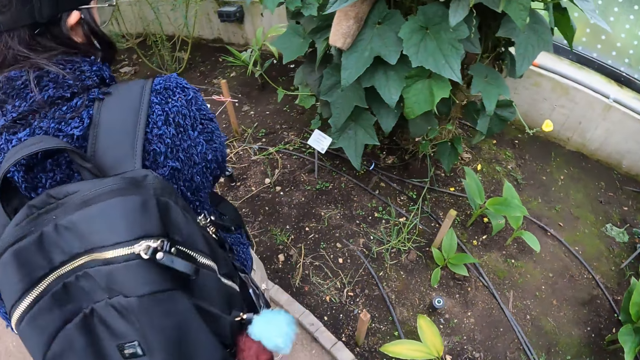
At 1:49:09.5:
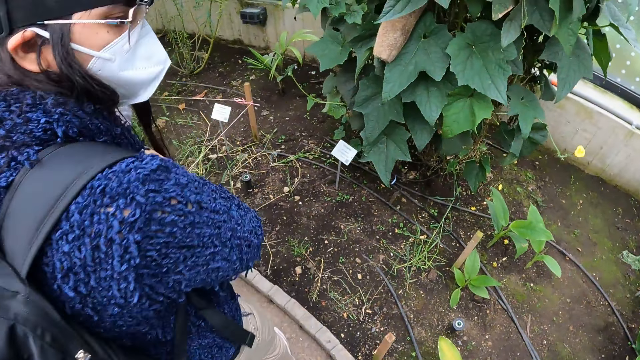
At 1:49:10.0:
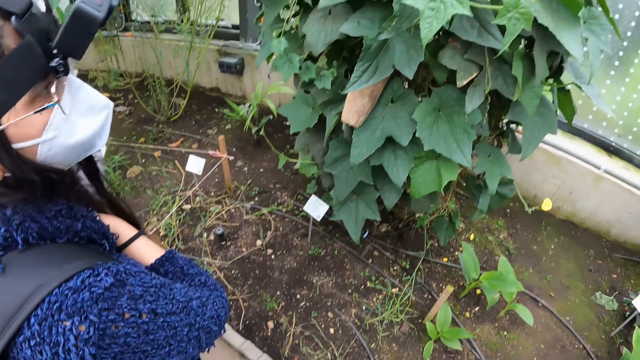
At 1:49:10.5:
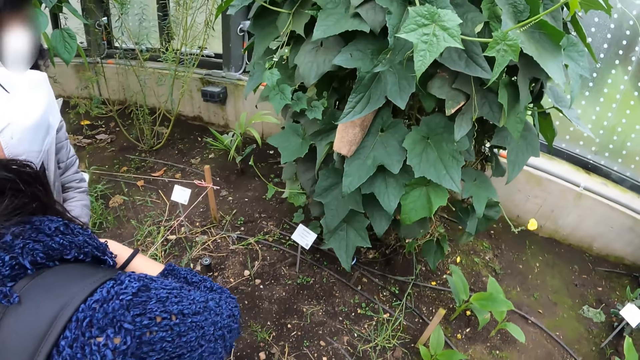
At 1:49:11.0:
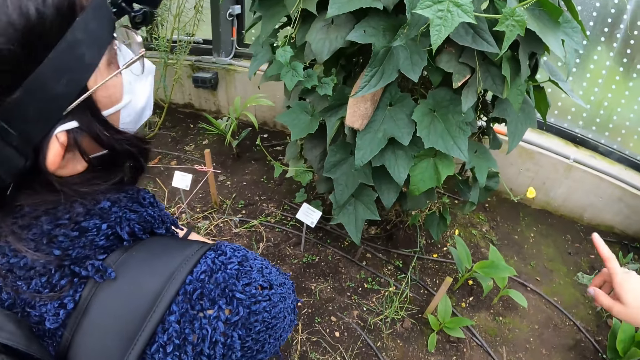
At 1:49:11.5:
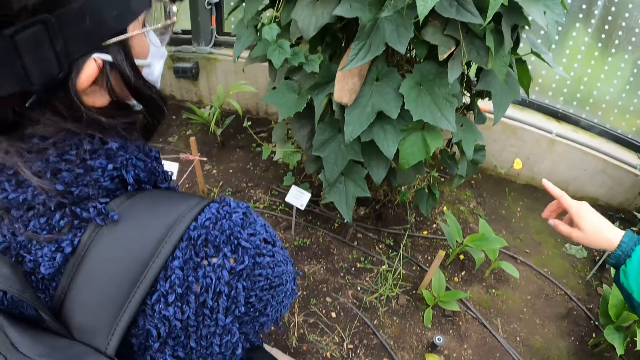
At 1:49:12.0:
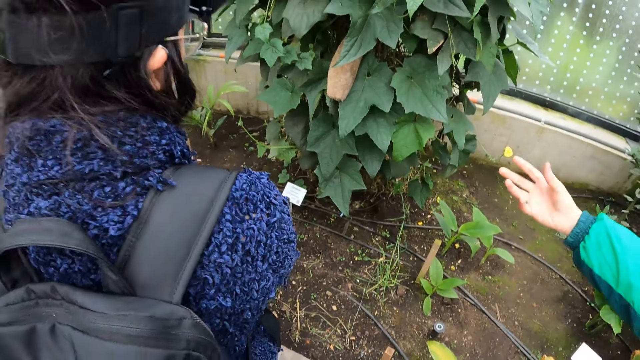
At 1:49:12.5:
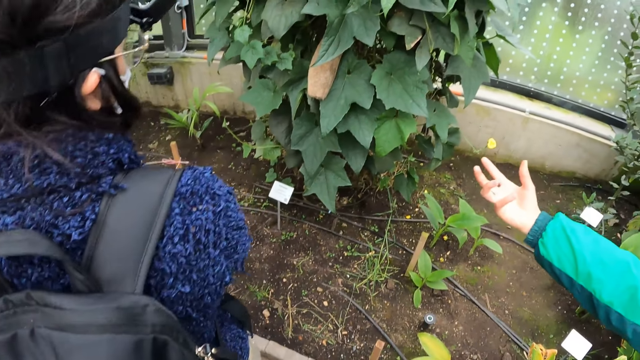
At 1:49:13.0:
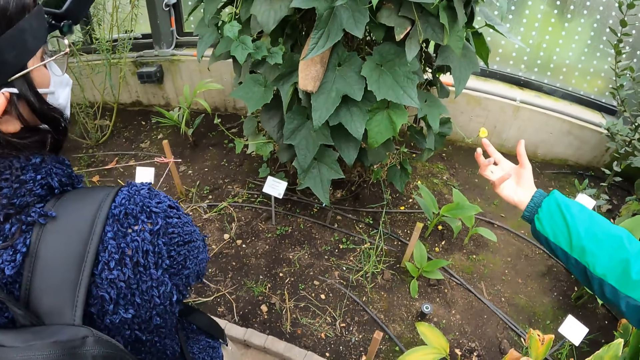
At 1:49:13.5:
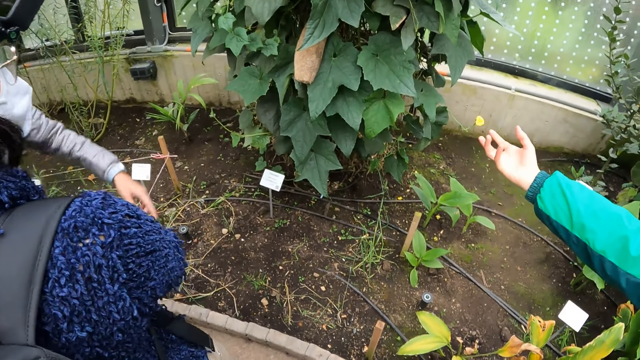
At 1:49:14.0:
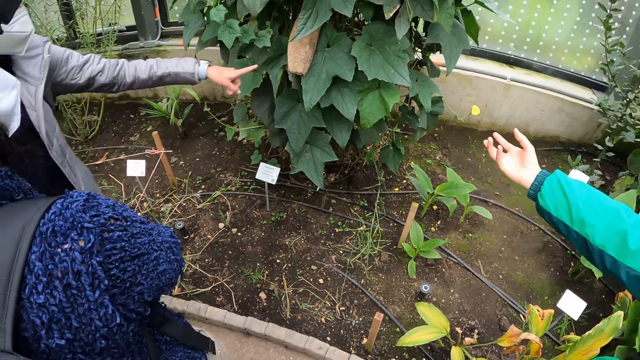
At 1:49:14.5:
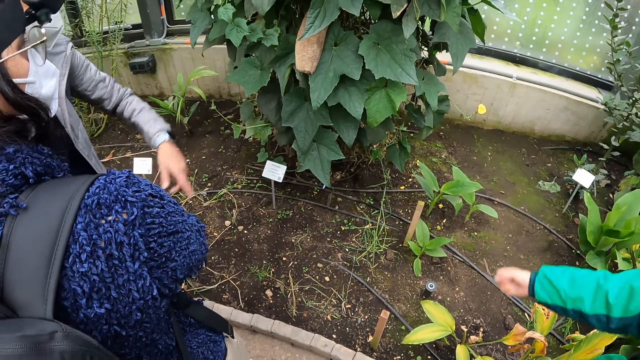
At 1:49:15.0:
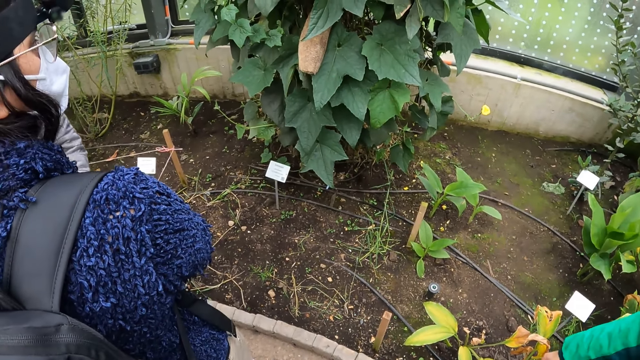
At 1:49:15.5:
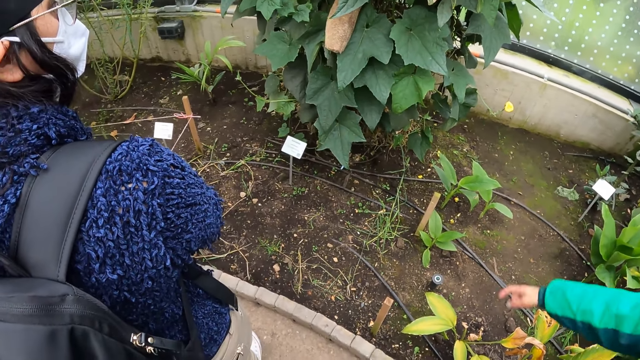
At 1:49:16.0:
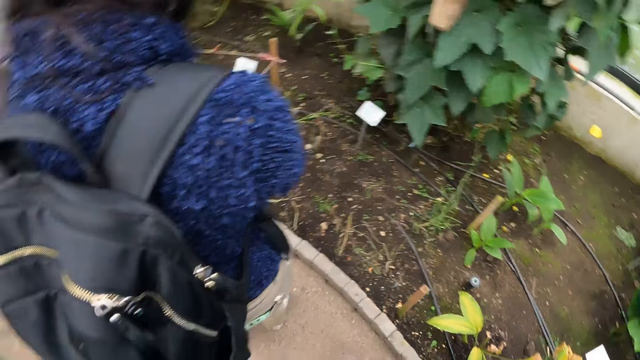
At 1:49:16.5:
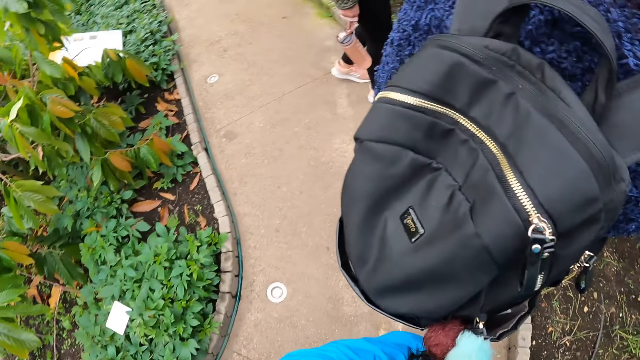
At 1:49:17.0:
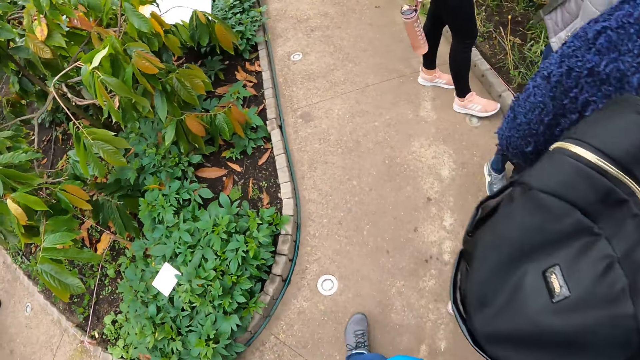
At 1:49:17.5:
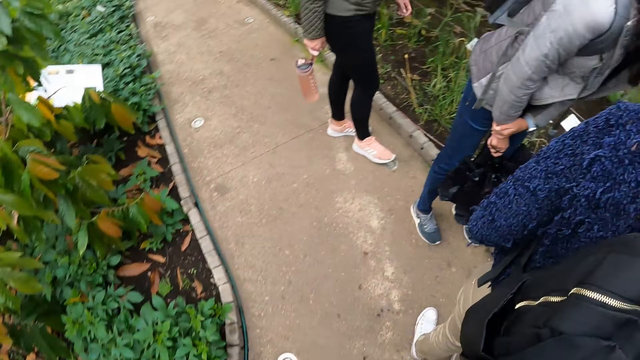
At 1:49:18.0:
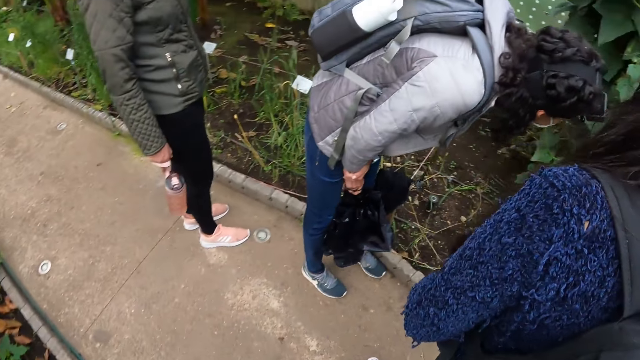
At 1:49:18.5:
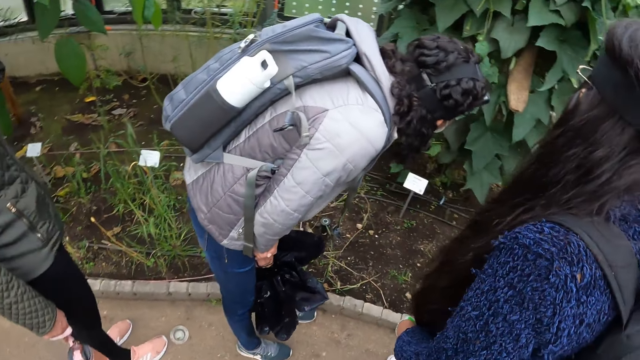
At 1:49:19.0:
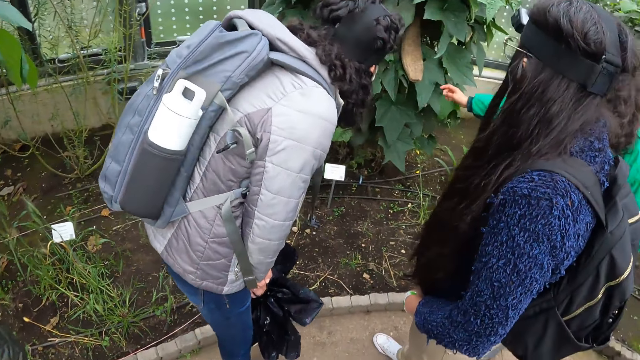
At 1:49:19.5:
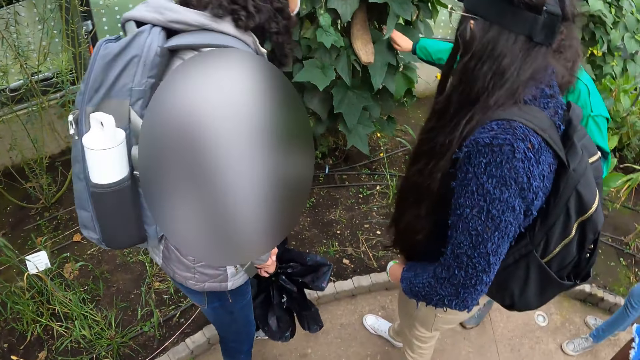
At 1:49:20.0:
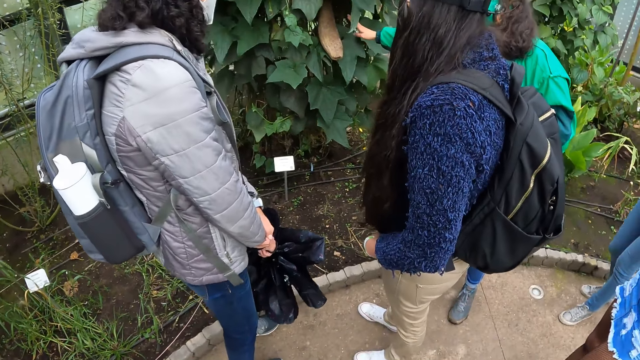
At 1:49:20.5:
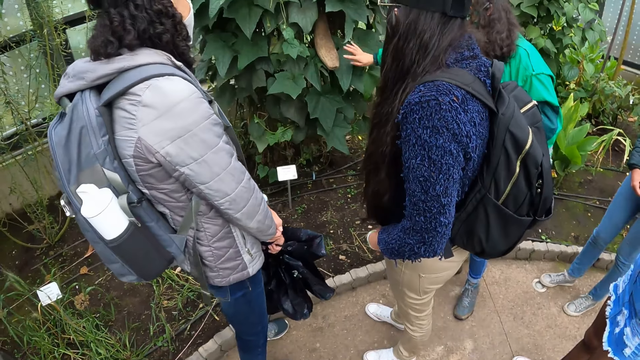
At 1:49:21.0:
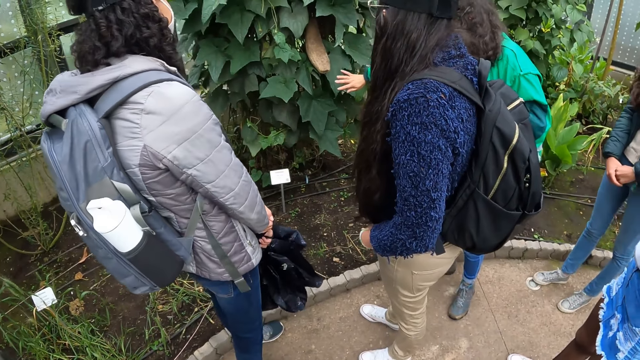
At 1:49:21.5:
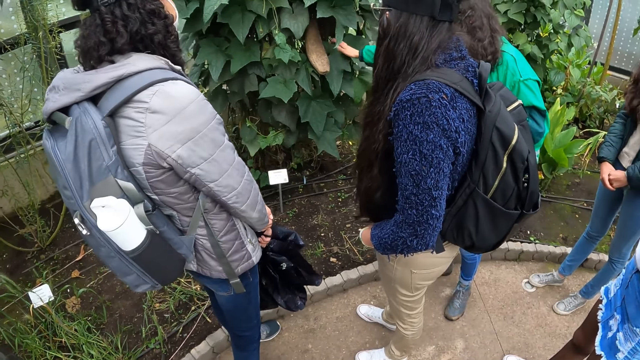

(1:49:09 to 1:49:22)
A lady gestures out with a hand. A man points to the plants. The man gestures out with his hand. The camera wearer walks around the field and looks around the field.

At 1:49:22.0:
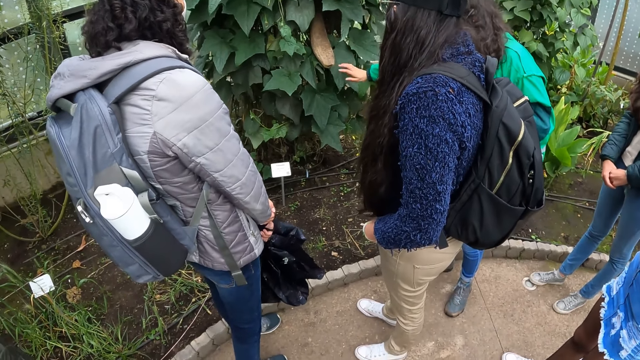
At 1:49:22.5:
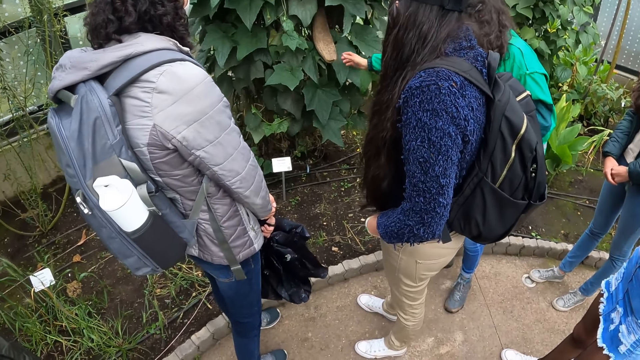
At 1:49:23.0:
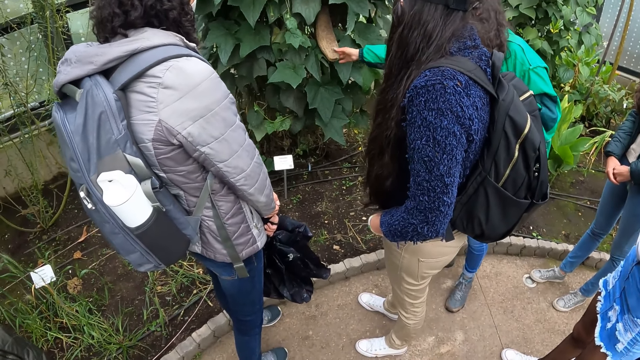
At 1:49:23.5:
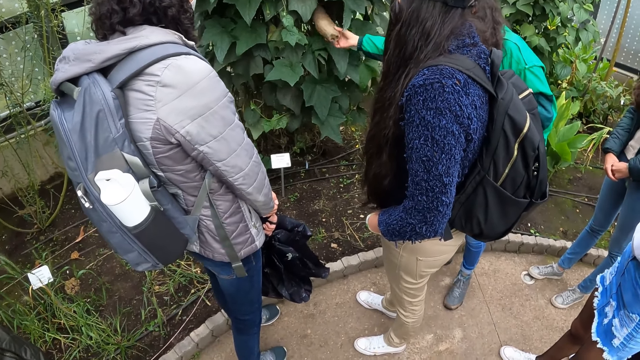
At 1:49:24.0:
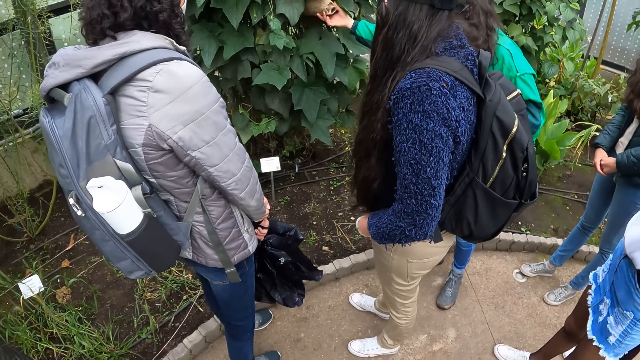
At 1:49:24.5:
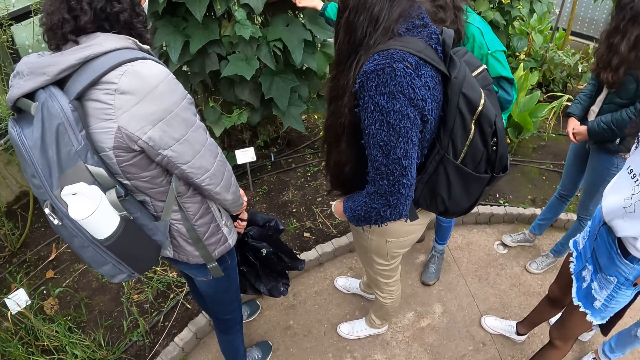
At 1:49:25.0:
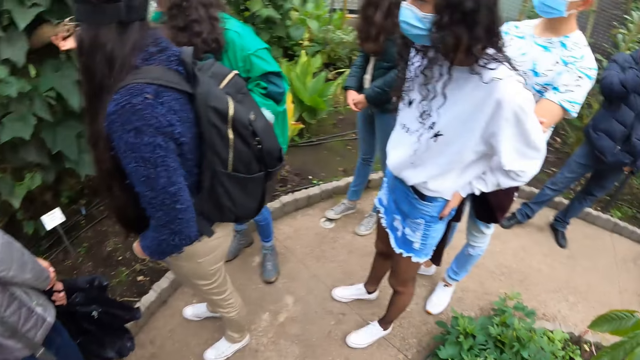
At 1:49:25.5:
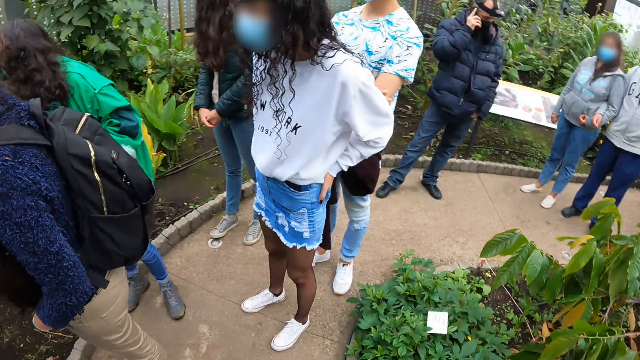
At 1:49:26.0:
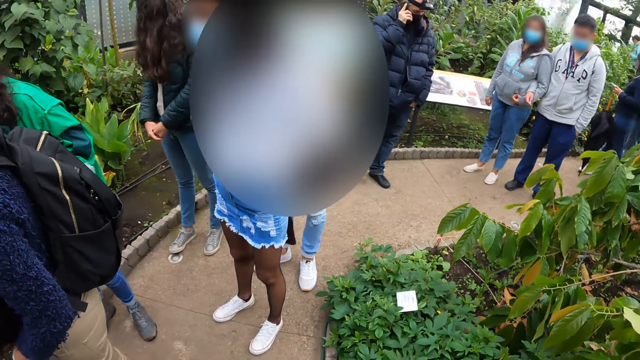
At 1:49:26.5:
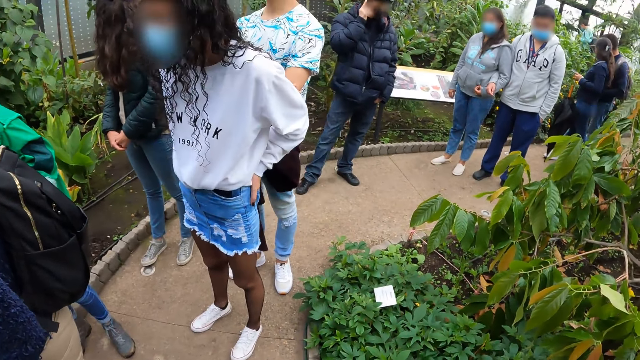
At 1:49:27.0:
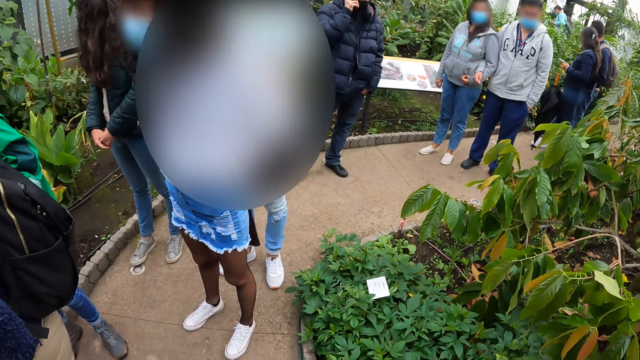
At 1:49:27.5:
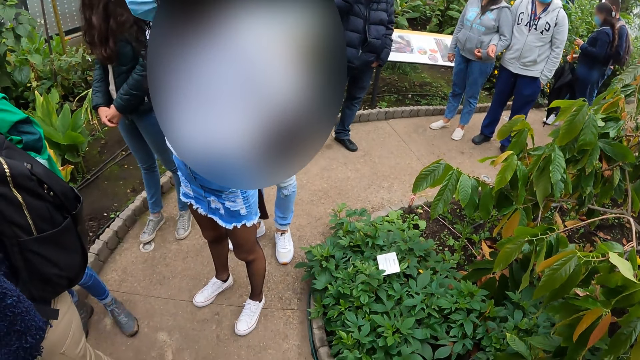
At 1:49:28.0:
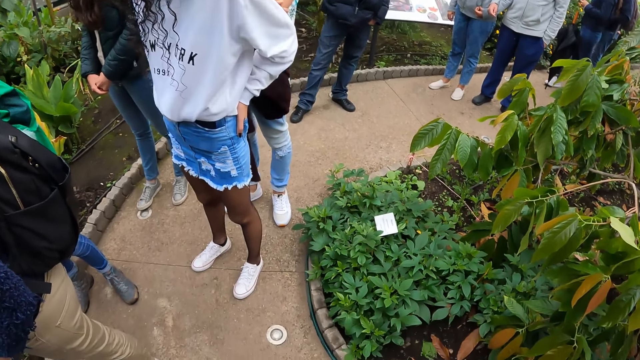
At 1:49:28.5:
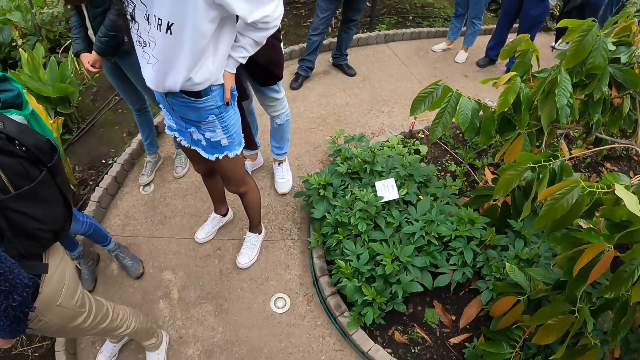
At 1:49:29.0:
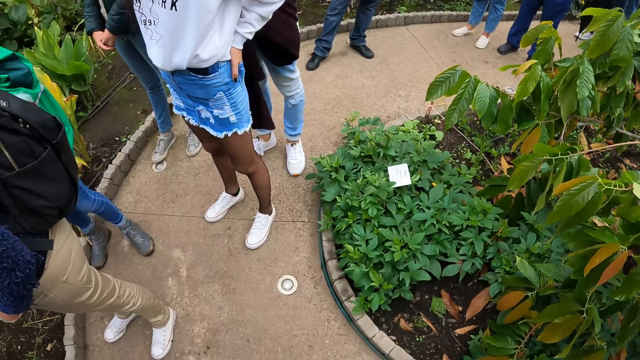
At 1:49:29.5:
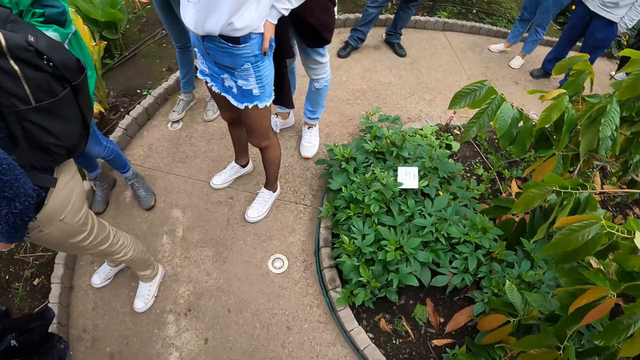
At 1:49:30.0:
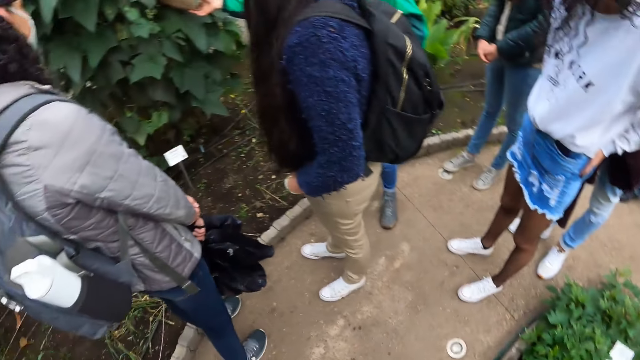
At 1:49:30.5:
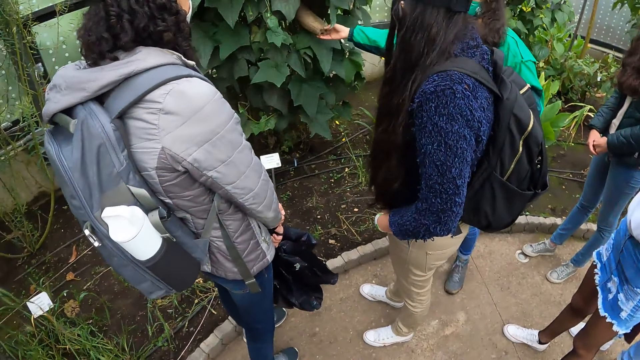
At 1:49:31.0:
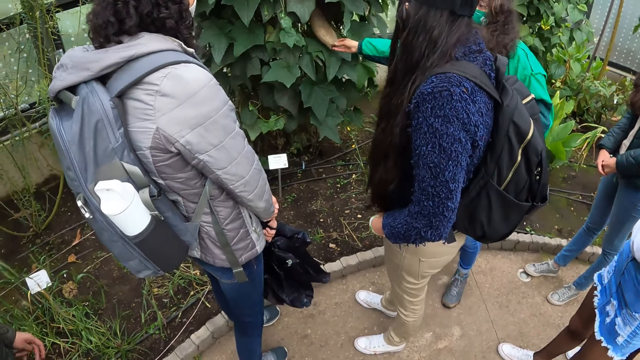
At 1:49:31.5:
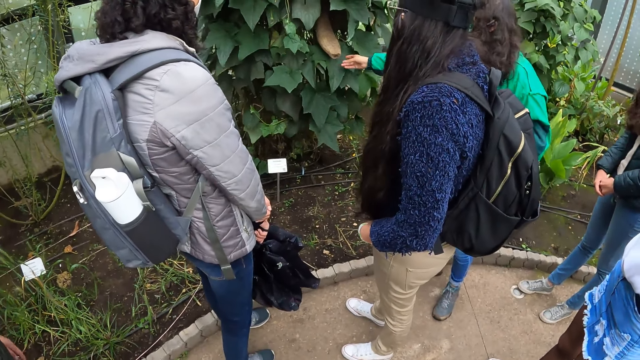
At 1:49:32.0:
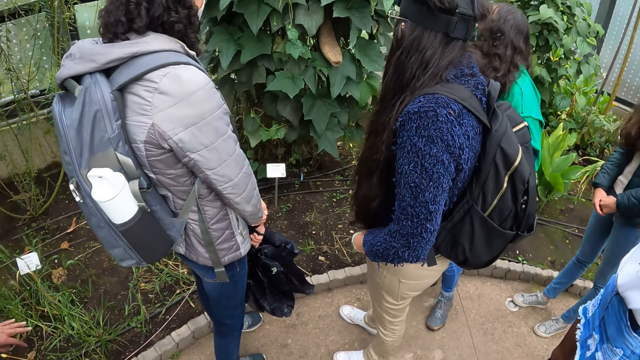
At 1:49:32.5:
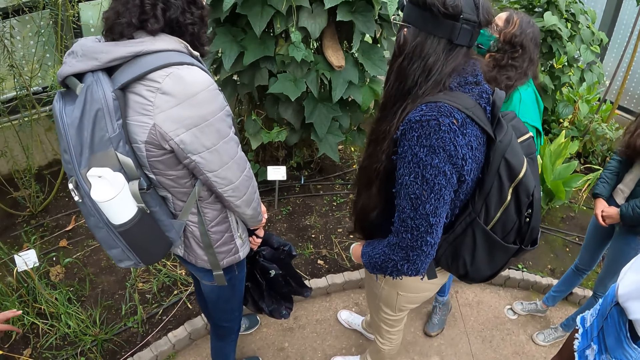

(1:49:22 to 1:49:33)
A woman touches a plant with her right hand. A man gestures out with his hand. The camera wearer looks around the field. The man gestures out with his hand.
